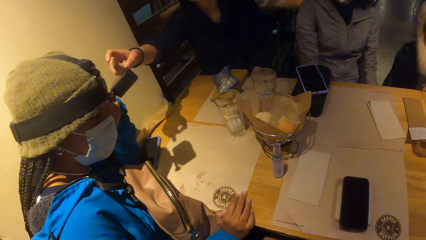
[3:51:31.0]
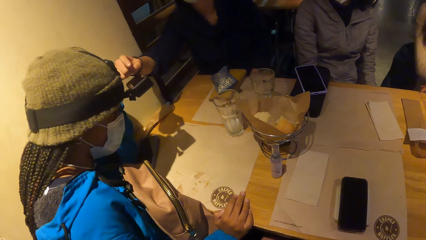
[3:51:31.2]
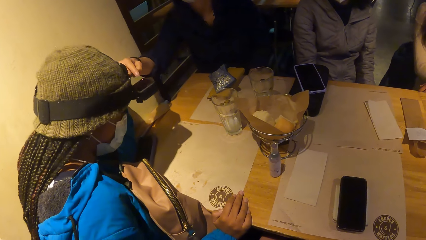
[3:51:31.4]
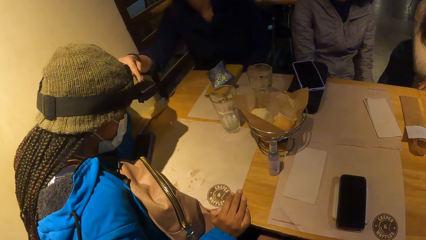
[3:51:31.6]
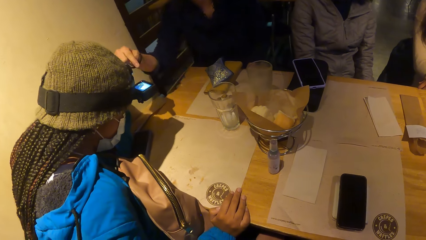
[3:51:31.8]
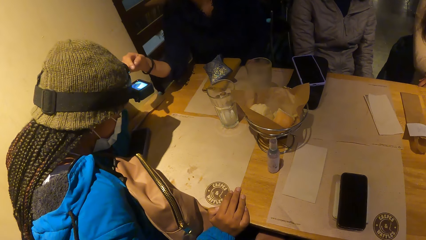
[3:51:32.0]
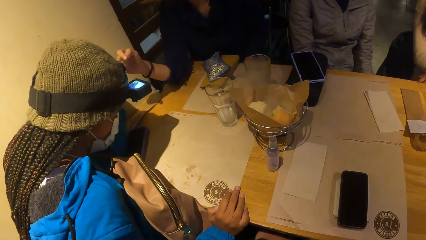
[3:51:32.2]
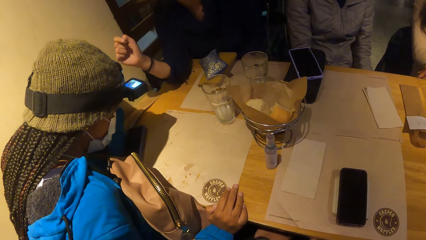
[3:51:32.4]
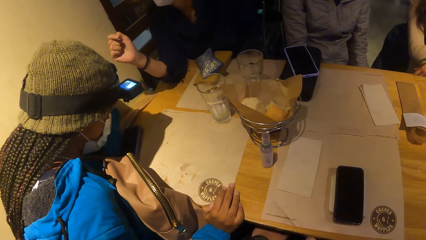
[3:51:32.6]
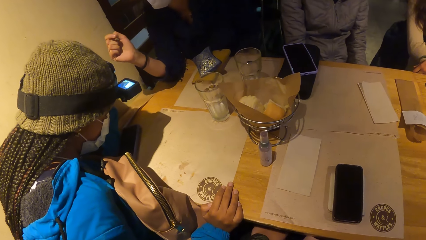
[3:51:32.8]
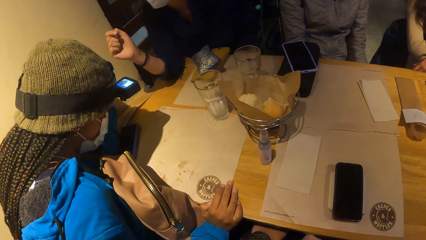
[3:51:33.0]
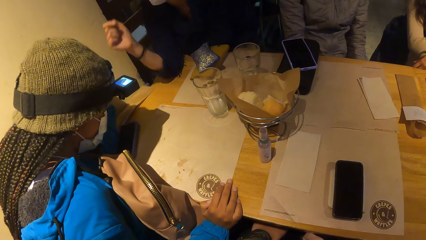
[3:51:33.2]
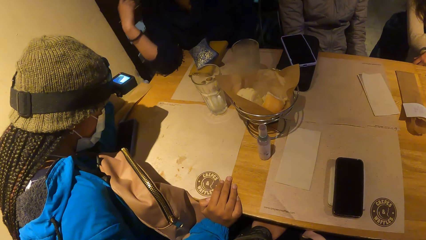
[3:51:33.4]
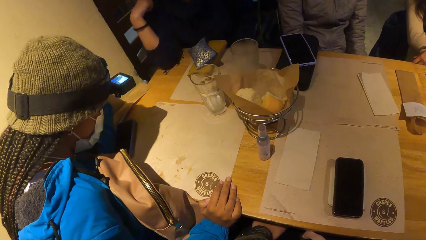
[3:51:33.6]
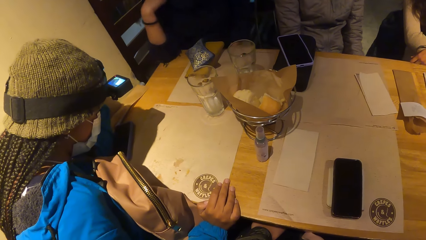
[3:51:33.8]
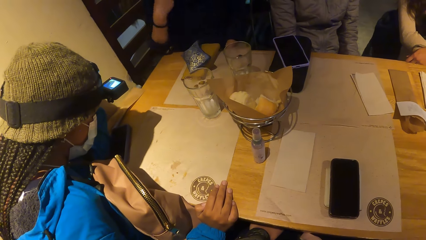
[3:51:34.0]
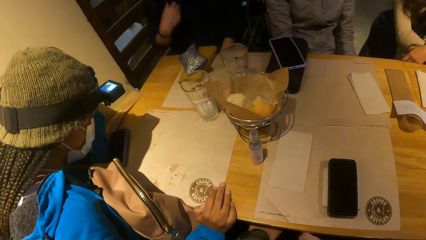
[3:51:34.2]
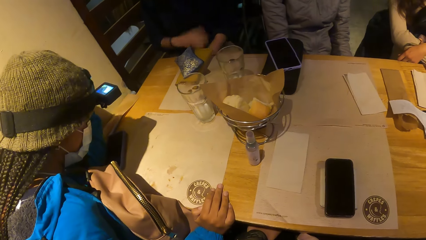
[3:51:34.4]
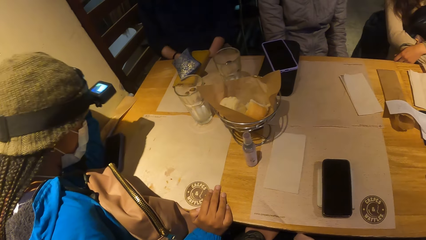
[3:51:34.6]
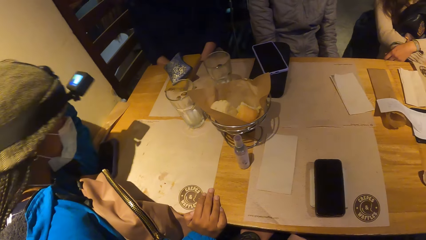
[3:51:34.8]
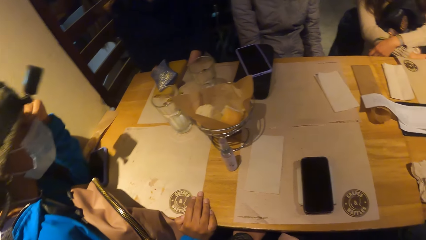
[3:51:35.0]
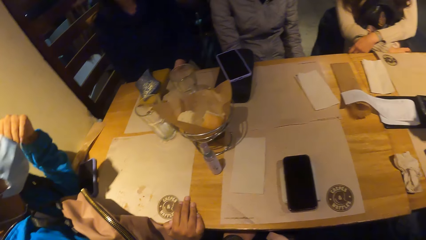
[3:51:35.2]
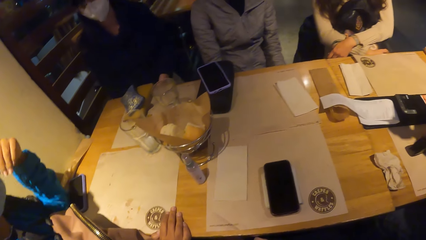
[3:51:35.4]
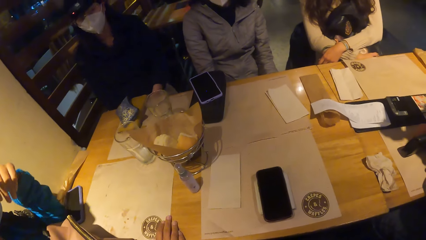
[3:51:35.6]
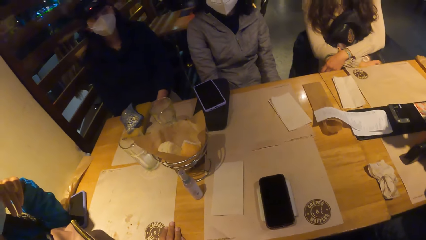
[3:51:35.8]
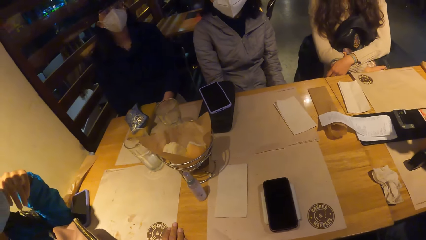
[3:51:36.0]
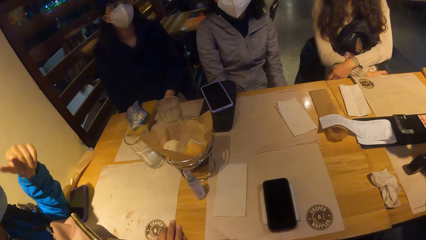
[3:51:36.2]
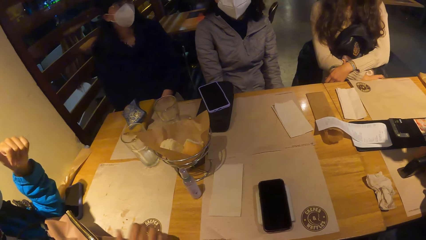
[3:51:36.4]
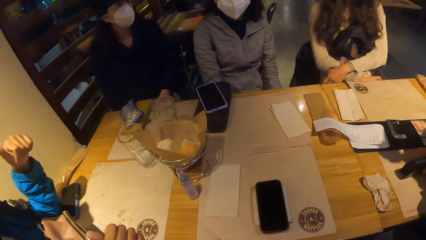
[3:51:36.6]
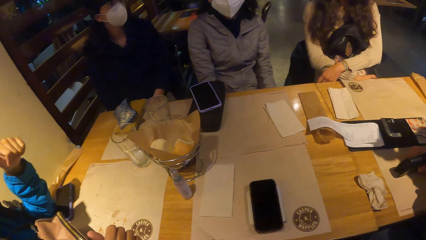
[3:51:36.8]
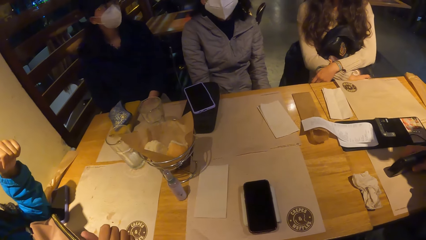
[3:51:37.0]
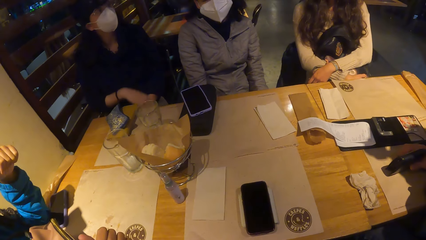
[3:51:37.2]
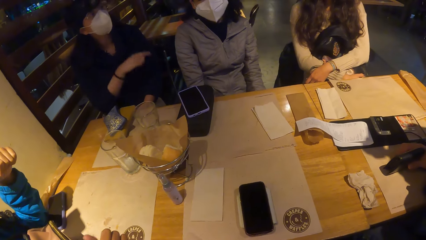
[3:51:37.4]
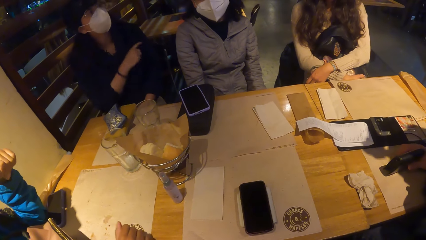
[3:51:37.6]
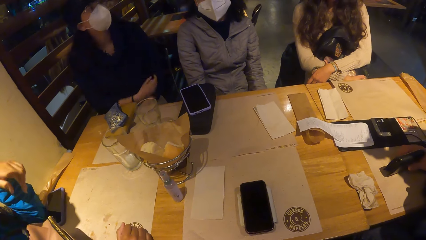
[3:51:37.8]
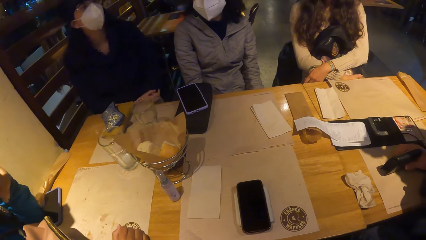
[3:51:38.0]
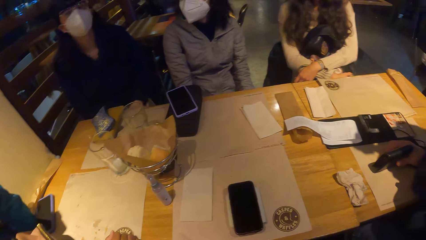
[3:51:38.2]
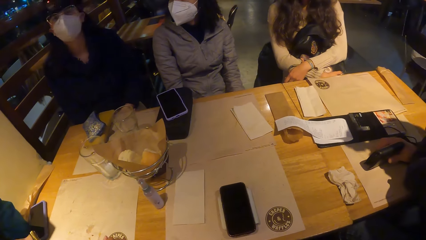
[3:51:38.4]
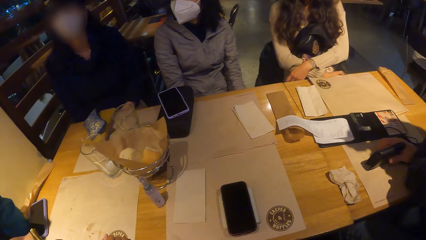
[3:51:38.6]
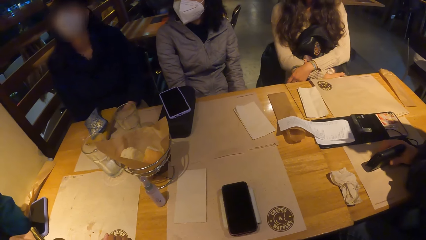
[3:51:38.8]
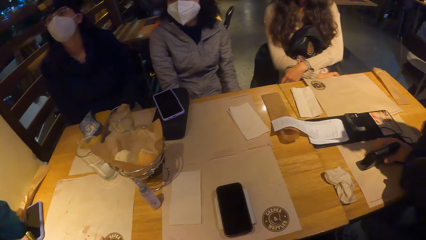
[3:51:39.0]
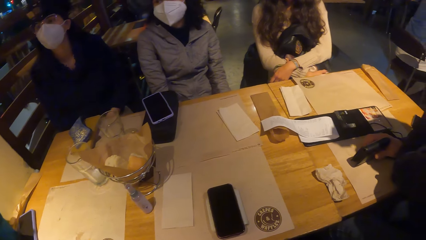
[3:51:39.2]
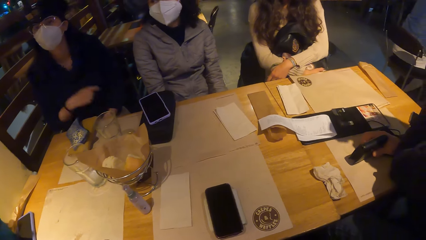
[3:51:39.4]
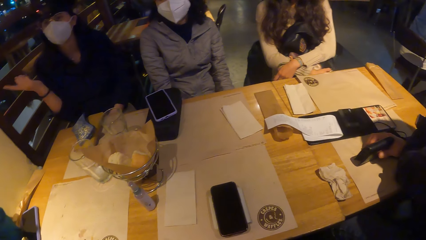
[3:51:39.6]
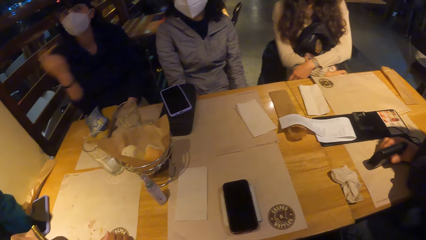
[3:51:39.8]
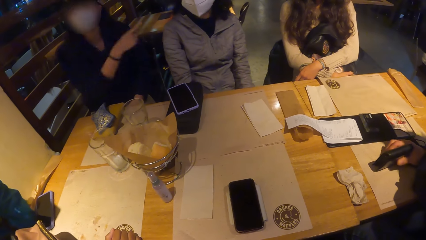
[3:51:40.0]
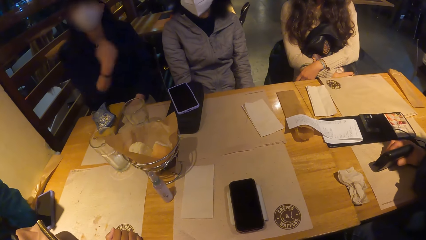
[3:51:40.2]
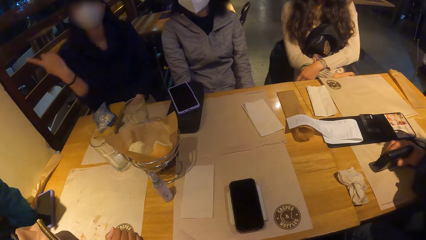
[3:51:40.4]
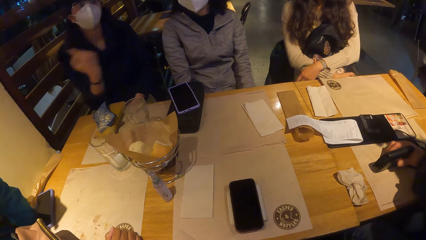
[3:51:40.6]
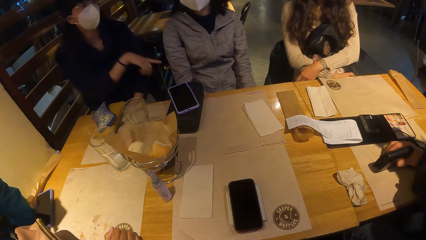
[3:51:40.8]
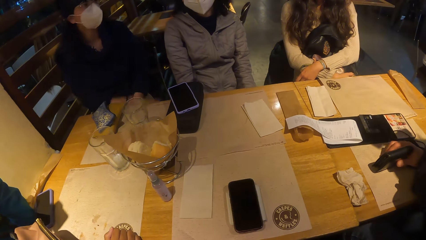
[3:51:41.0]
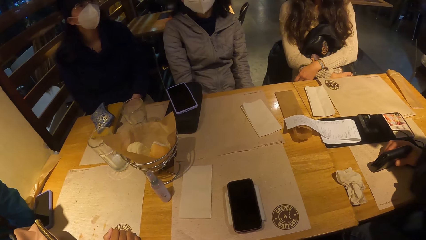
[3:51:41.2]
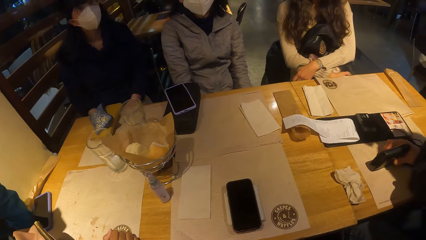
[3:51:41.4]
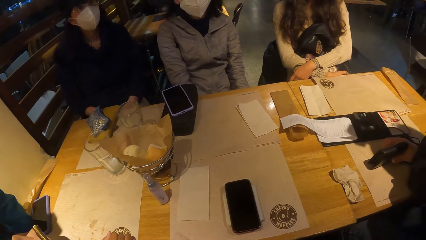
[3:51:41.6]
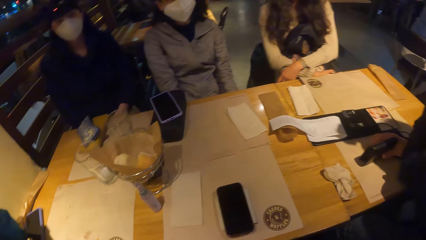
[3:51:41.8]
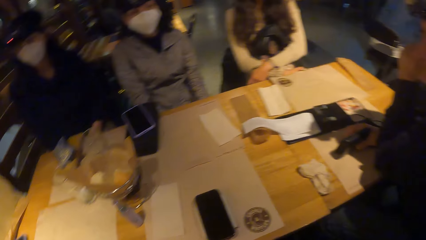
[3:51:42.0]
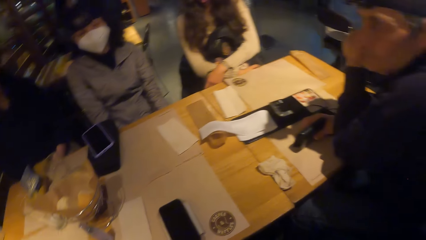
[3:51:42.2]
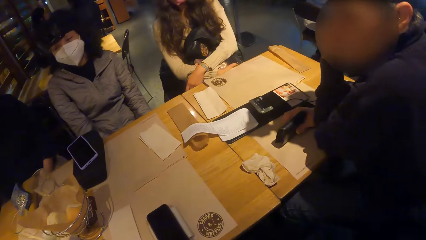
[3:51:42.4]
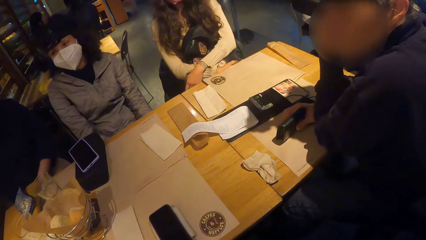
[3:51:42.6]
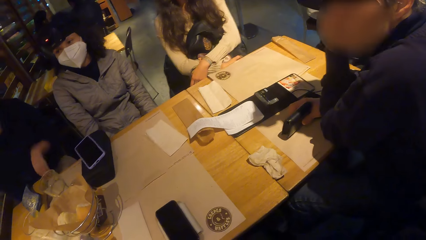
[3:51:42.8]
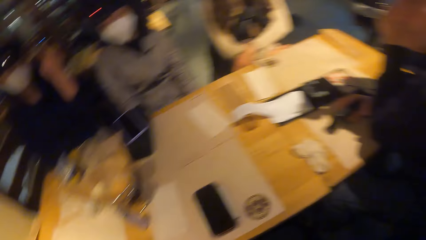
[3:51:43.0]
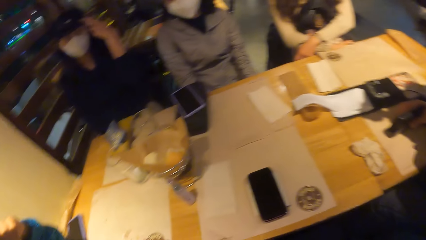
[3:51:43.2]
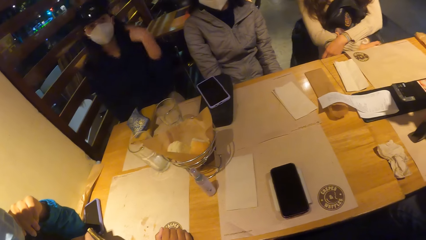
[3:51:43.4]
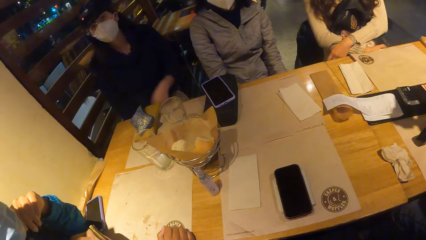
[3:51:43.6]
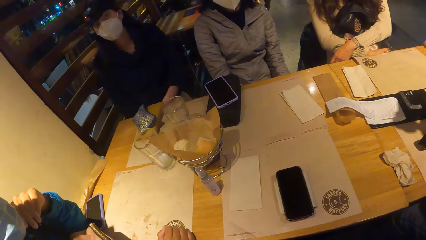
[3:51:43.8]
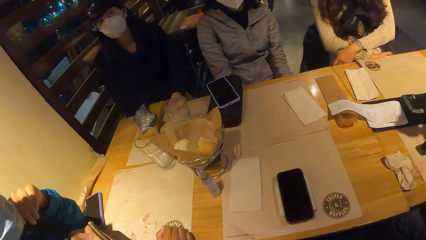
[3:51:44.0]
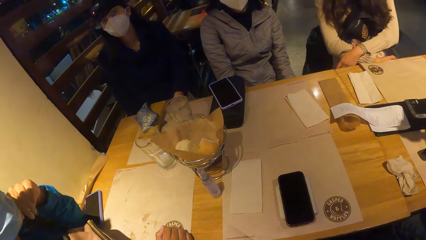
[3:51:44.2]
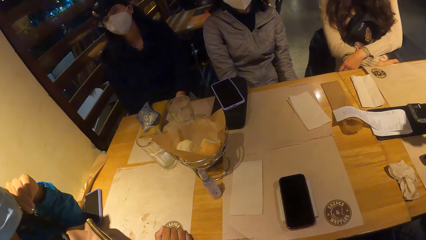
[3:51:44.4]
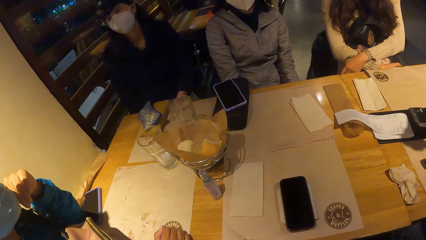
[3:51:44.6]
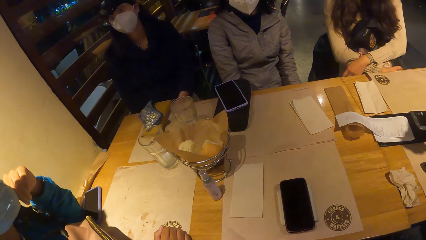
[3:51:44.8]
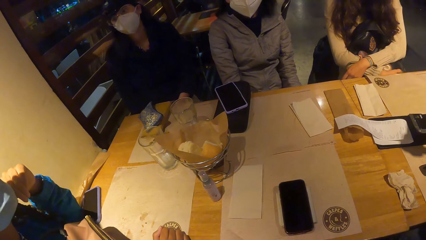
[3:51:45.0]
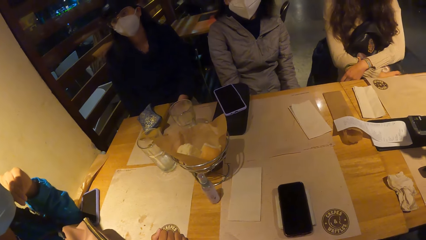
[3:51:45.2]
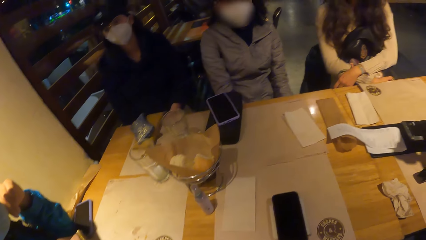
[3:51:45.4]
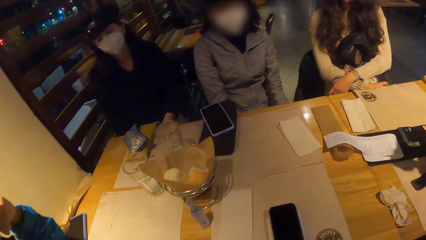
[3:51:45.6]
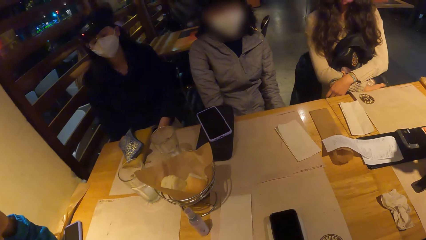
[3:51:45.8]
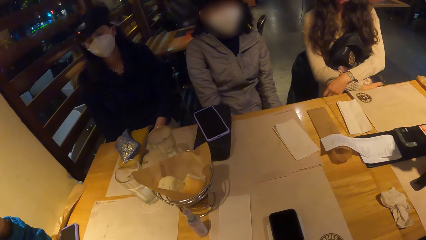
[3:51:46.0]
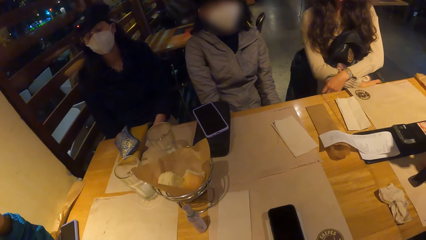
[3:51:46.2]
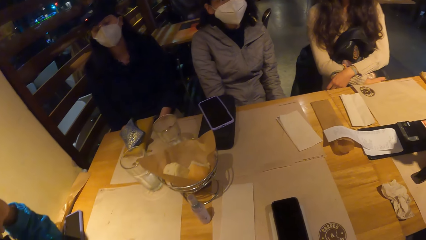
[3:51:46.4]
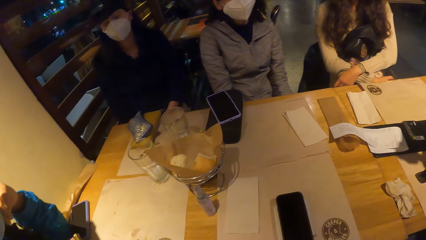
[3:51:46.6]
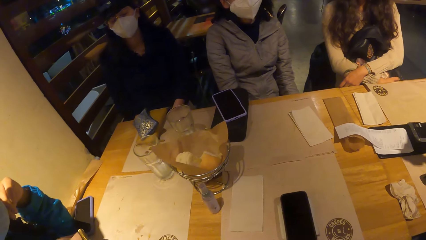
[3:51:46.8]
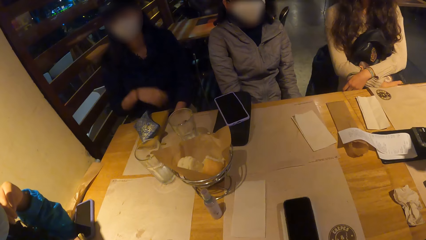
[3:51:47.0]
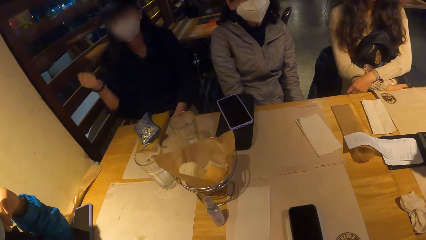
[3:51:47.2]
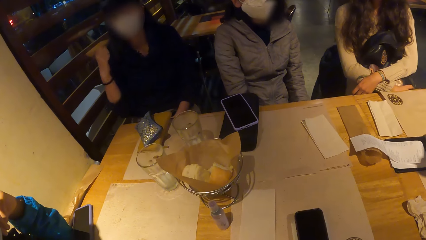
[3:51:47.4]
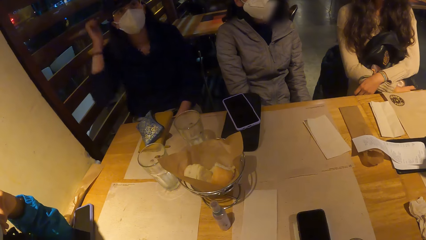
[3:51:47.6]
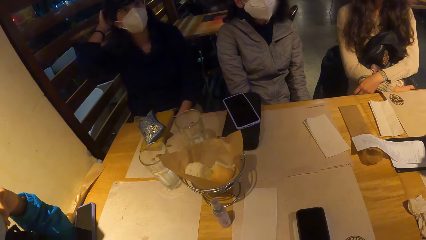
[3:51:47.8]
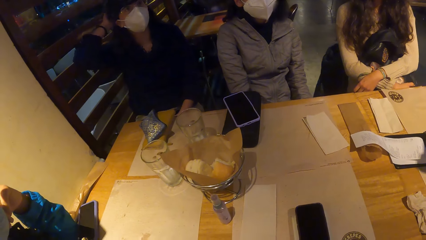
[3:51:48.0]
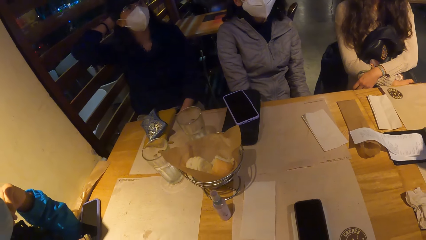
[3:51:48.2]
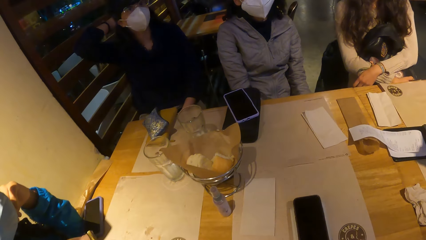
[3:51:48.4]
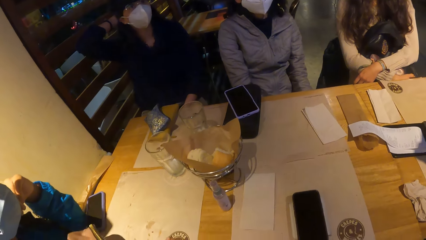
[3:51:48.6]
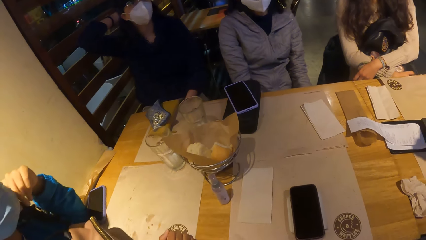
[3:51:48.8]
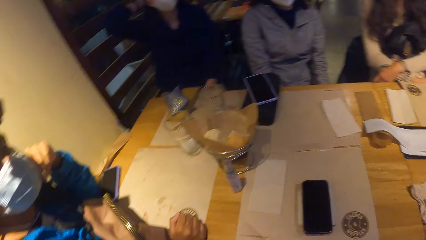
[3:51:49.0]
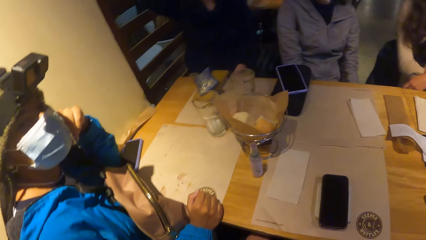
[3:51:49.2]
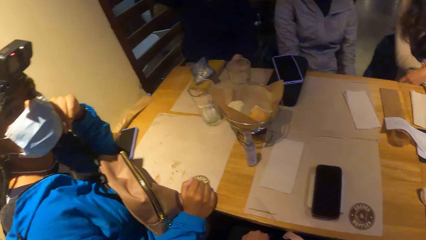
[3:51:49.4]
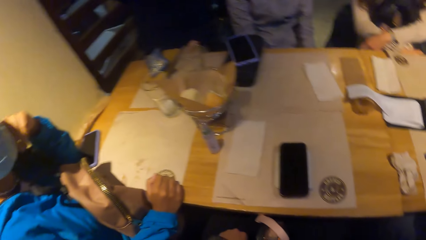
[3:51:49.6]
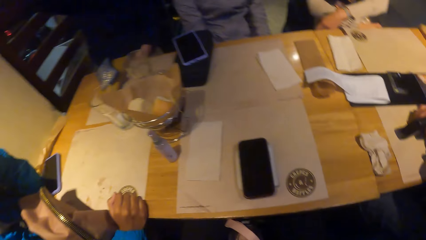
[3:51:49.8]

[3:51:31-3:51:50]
A woman operates a camera on another woman's head with her right hand. The first woman interacts with the group of people at the table. She moves the hand. She strokes her hair with her right hand.
